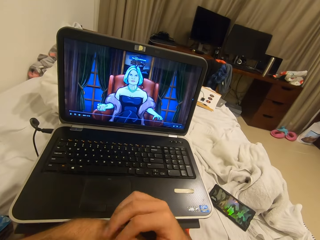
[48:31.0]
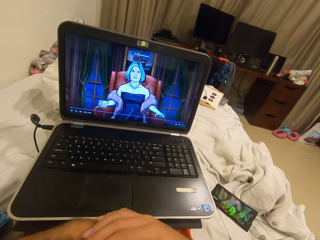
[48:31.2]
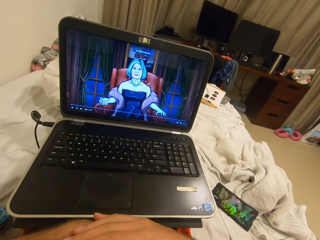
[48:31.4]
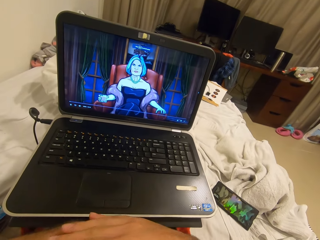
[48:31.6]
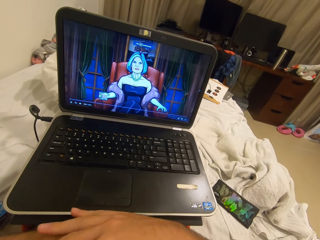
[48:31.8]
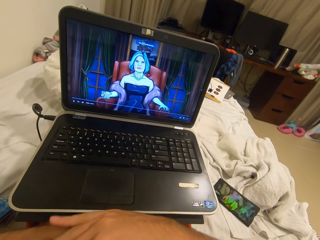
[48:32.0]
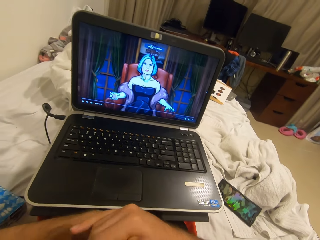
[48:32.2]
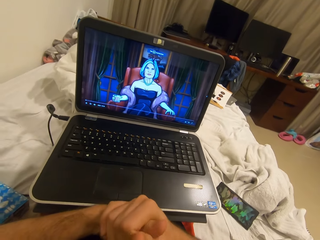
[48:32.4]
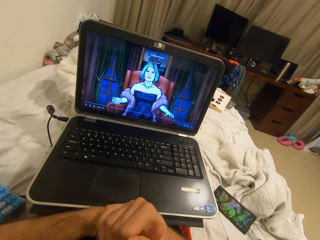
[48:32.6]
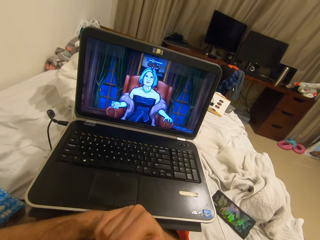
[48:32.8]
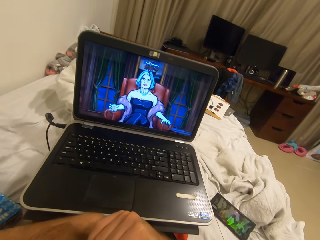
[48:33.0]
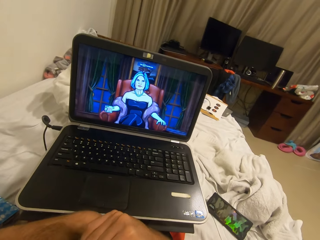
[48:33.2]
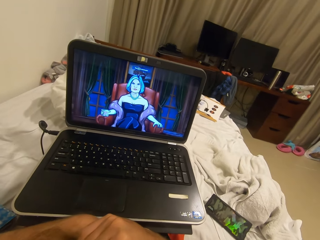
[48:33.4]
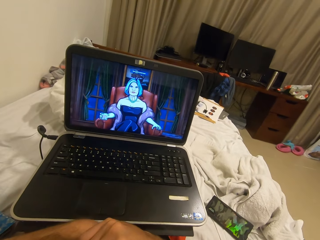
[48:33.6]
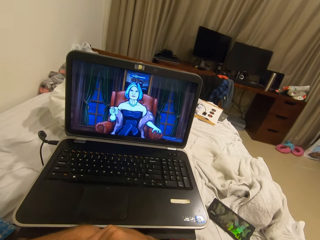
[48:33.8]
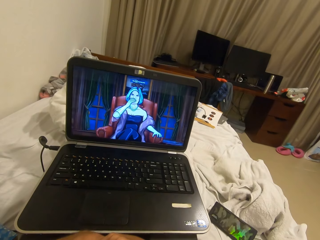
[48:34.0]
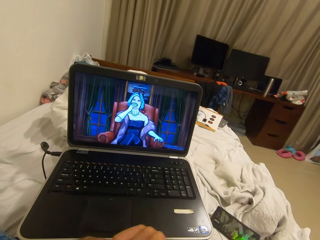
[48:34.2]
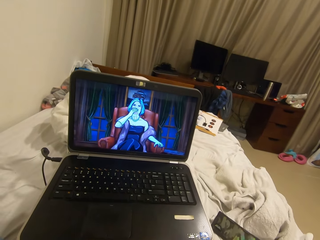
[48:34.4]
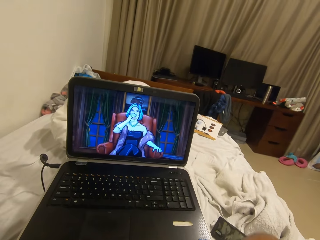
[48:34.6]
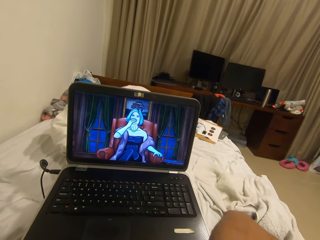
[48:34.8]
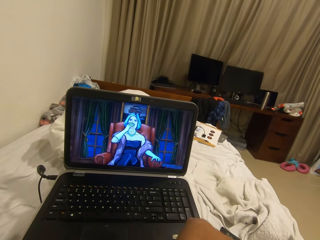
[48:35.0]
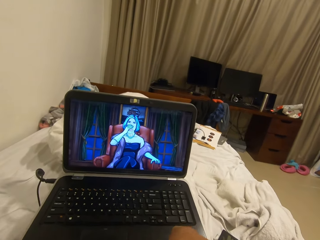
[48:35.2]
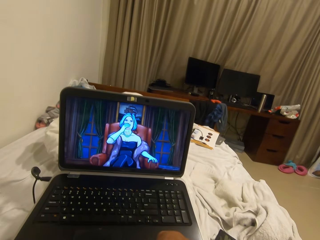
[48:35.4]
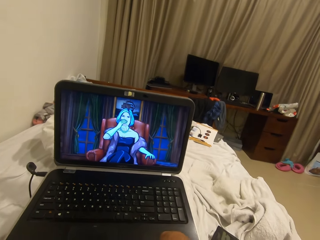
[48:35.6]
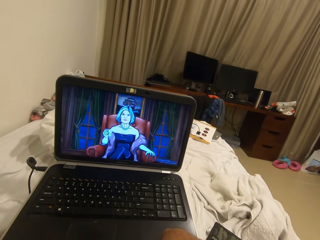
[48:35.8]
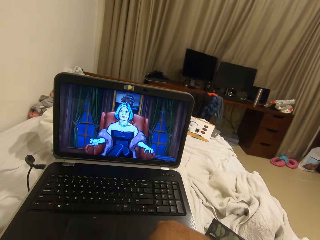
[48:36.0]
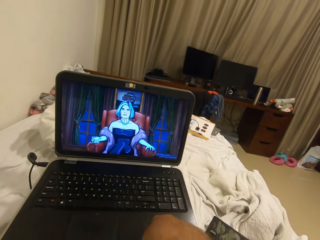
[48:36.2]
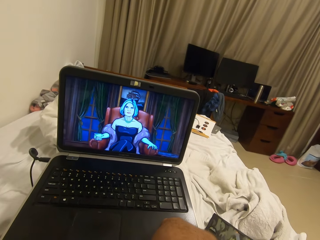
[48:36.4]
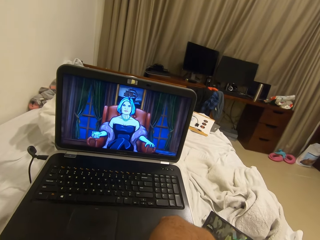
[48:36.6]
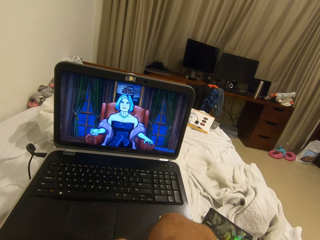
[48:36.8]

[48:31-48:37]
The camera wearer removes his hands from the laptop.

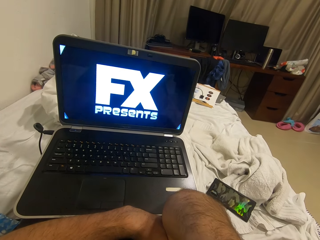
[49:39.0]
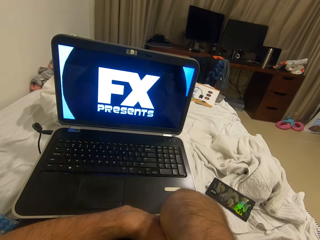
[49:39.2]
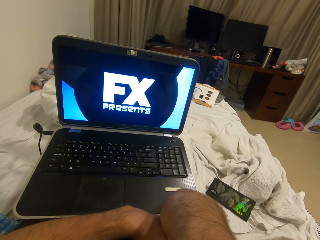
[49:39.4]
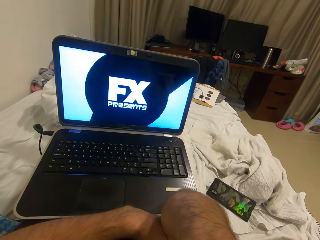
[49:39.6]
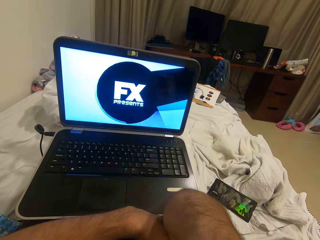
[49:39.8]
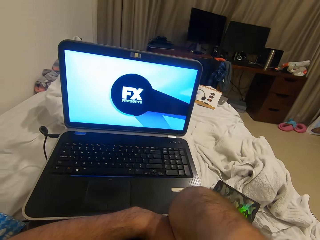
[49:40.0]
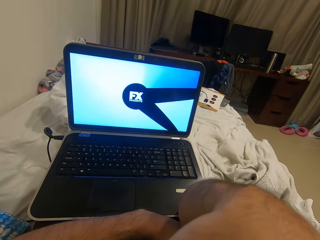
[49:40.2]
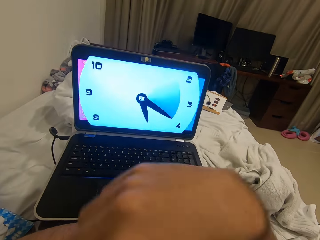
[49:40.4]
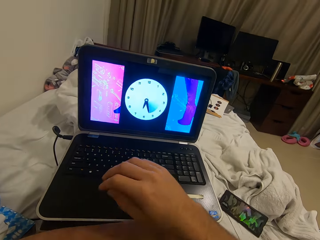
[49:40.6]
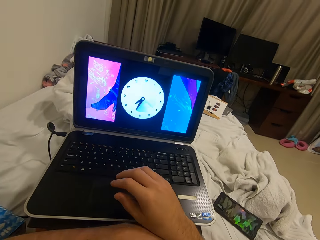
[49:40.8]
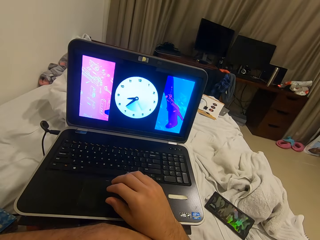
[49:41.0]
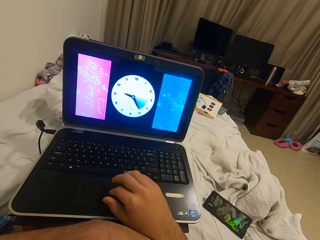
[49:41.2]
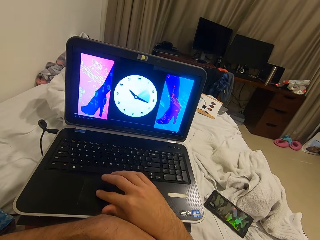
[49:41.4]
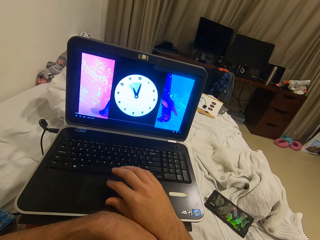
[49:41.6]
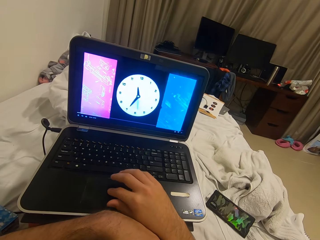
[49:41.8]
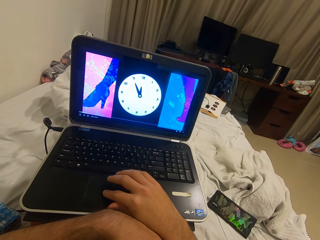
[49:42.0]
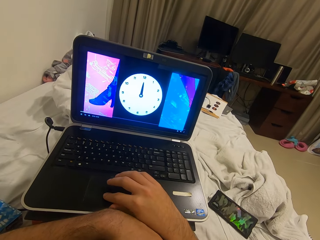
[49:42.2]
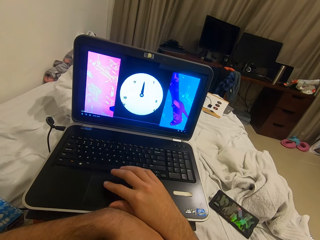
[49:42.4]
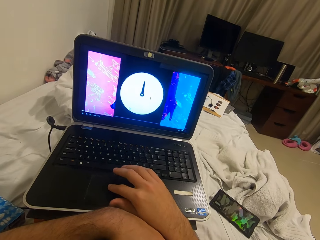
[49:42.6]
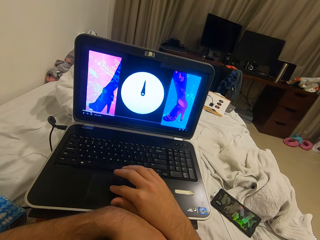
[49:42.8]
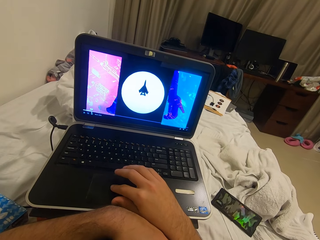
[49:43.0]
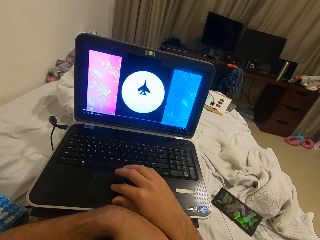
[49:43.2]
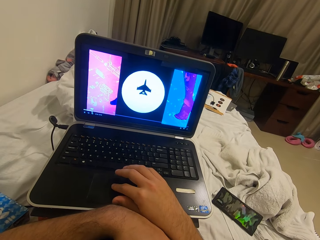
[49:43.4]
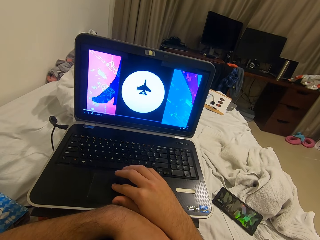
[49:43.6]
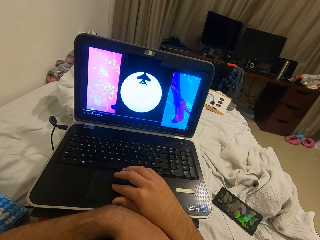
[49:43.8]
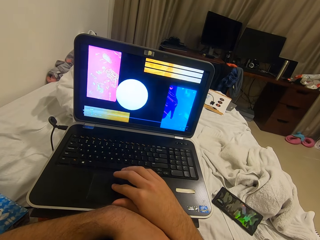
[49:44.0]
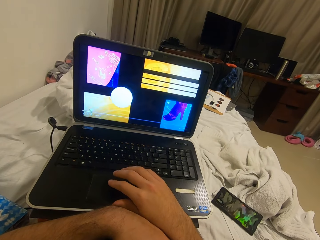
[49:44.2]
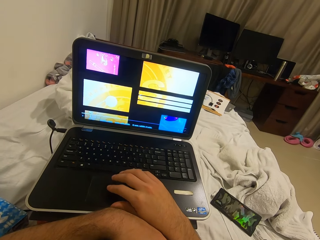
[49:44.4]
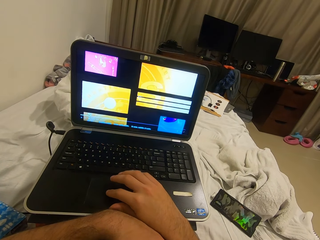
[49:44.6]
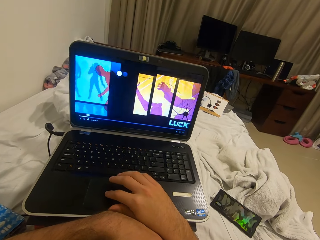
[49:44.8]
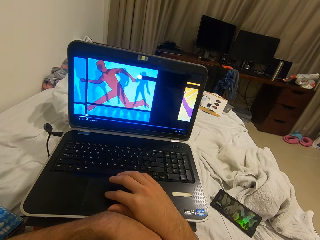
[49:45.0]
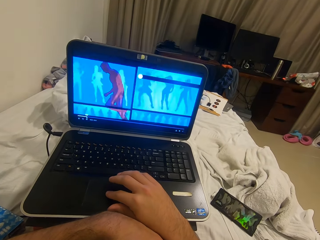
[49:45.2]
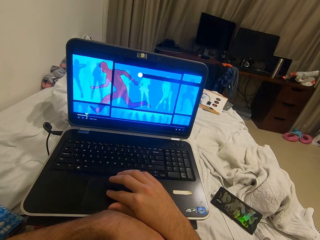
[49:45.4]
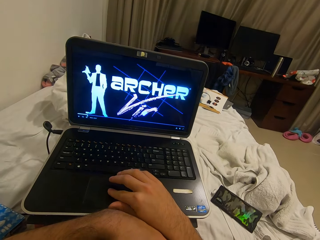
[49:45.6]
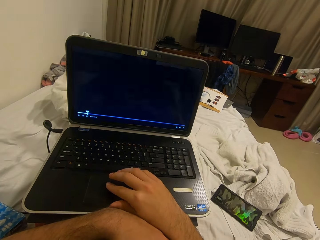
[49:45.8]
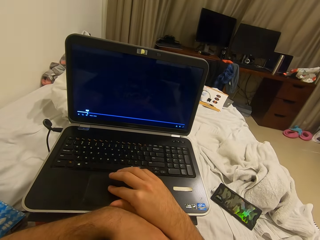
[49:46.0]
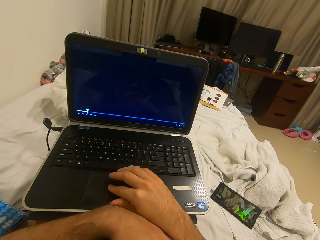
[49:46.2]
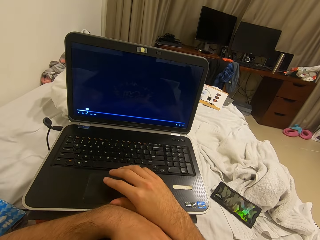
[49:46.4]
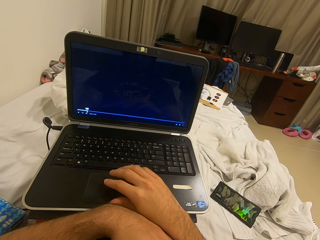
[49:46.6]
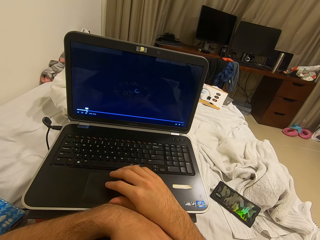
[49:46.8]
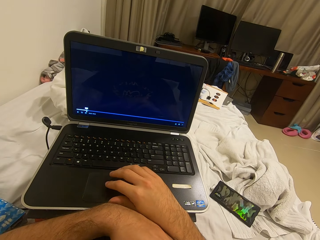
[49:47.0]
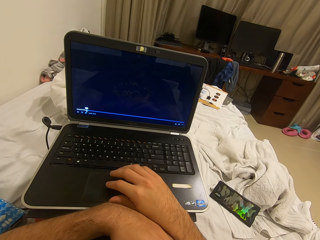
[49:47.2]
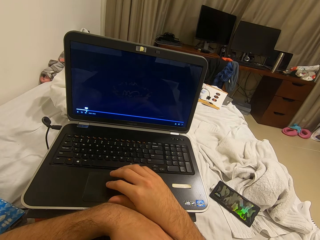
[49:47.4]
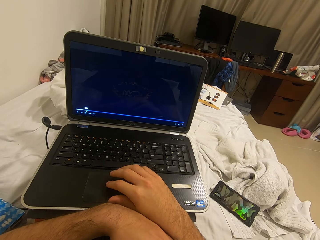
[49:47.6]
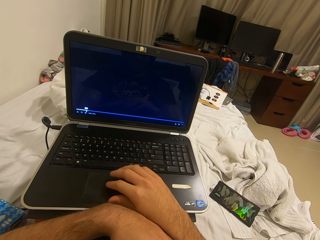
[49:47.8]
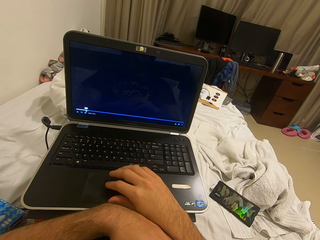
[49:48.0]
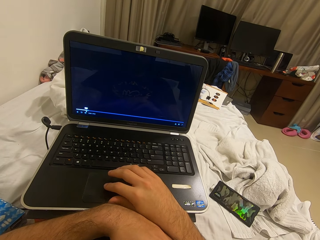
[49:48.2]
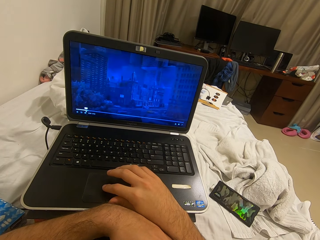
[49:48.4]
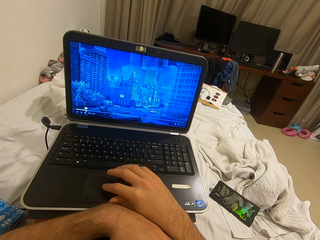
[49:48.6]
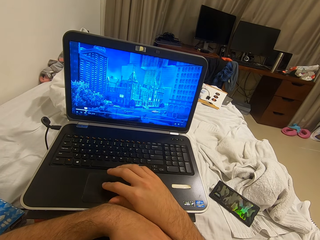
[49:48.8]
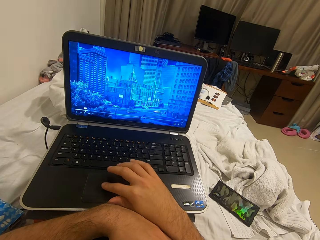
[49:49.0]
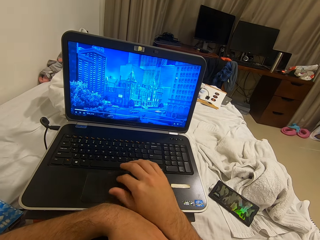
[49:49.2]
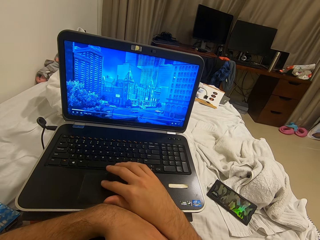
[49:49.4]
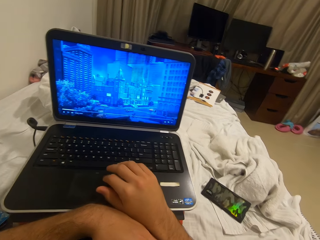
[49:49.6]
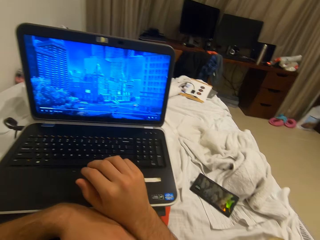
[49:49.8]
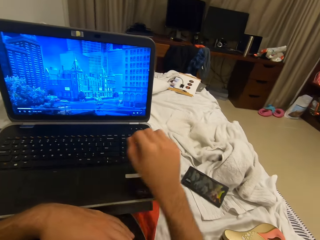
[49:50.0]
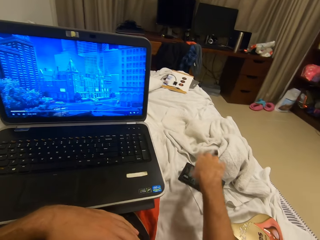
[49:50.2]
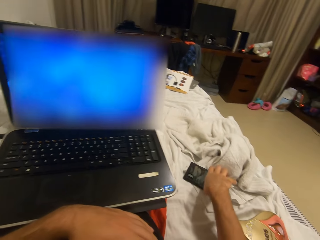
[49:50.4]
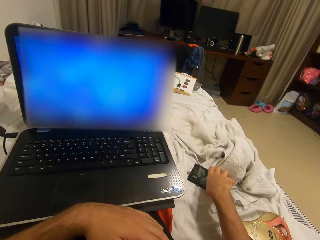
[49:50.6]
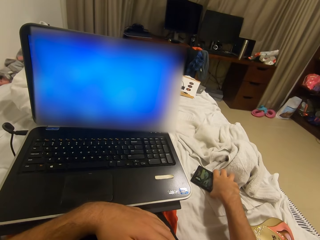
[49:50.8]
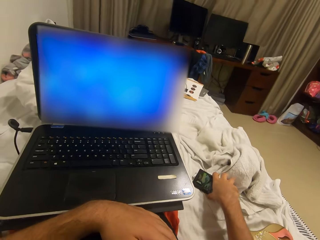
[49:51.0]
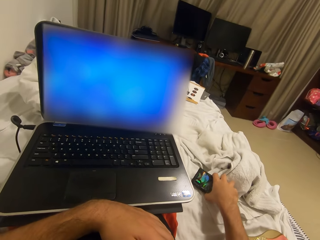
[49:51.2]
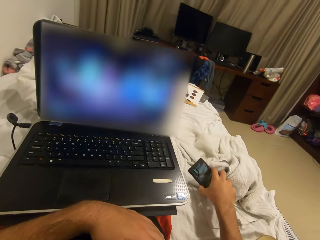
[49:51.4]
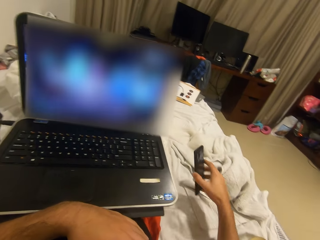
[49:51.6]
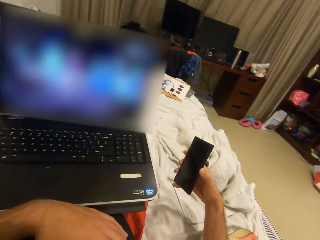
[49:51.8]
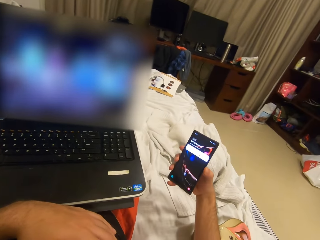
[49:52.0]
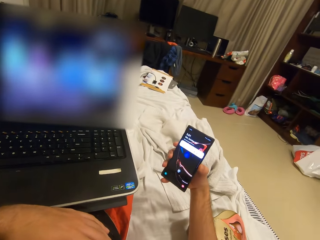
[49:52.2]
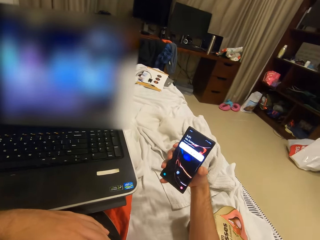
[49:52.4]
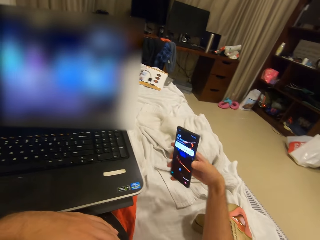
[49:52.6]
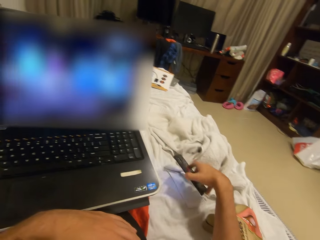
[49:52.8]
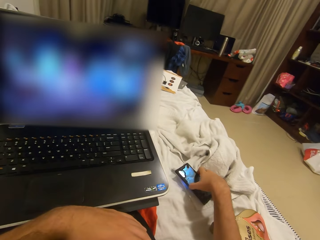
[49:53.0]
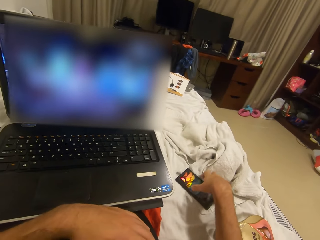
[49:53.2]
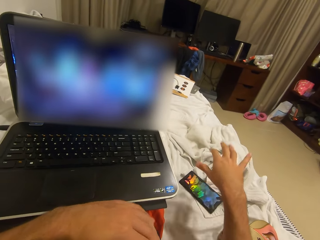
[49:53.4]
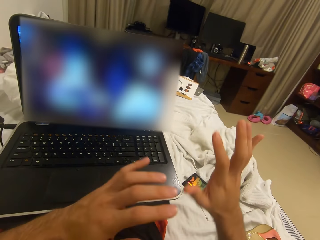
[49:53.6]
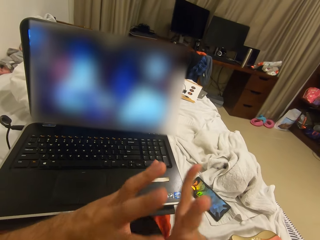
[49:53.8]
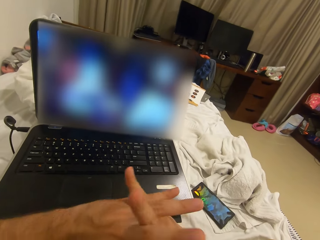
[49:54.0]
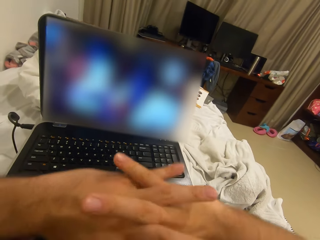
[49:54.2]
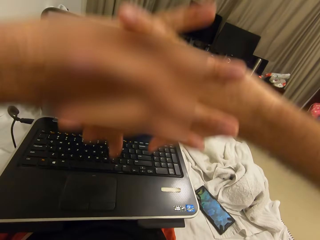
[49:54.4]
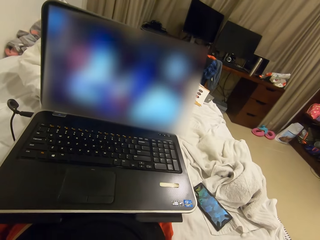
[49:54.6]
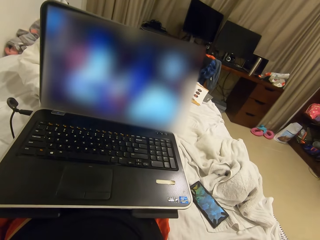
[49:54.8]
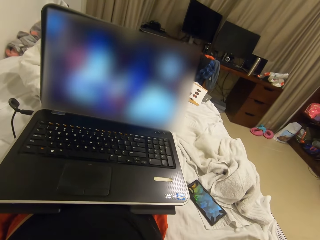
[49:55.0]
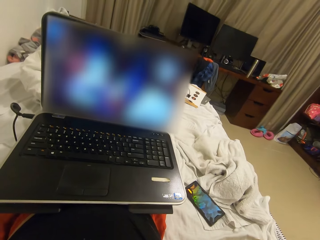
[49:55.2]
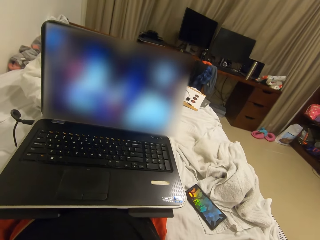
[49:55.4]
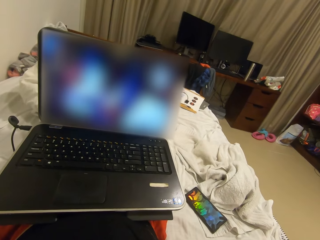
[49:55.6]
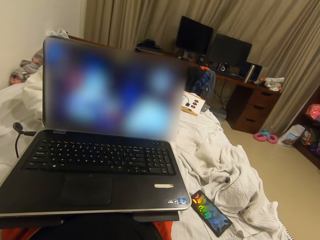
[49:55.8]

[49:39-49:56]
The camera wearer lowers his right hand. He operates the trackpad of the laptop with his right hand. He touches the phone. He picks up his phone. He drops the phone. He stretches the hands, interlocks his hands and raises his hands up. He watches through the laptop.
